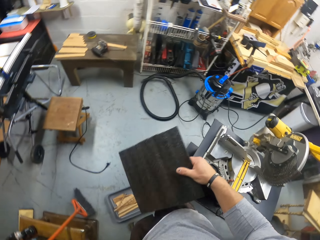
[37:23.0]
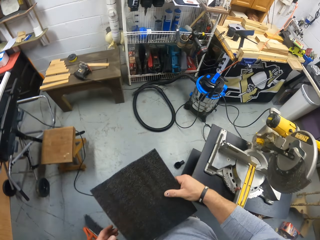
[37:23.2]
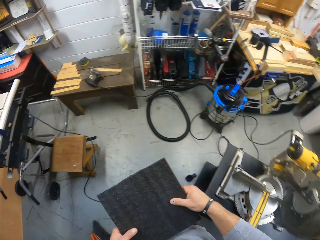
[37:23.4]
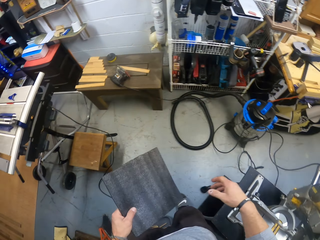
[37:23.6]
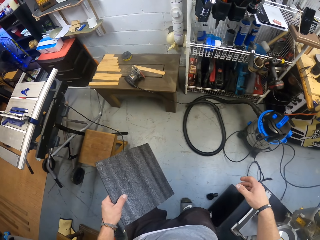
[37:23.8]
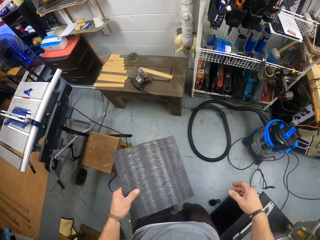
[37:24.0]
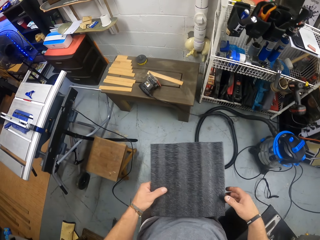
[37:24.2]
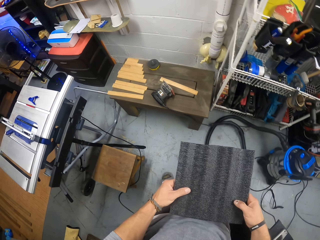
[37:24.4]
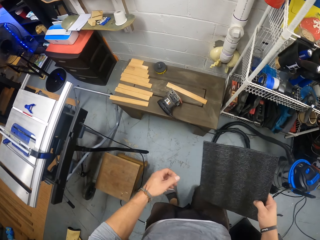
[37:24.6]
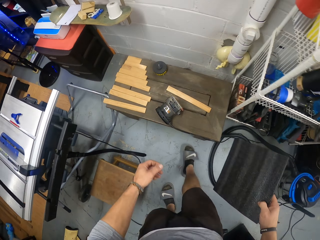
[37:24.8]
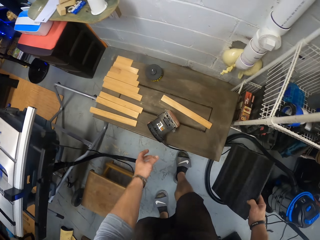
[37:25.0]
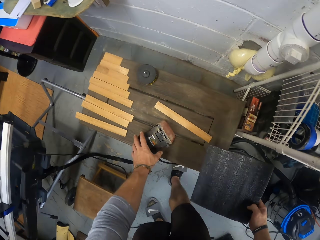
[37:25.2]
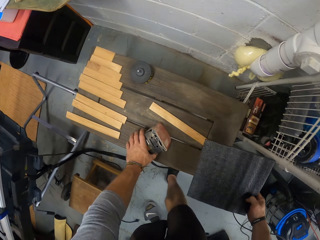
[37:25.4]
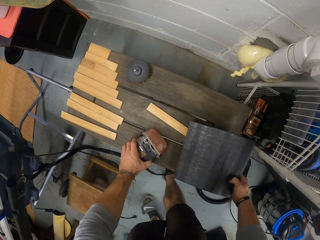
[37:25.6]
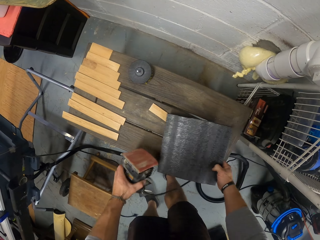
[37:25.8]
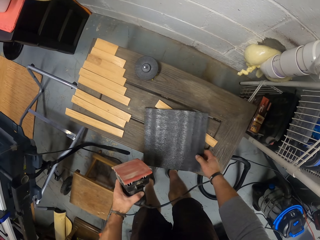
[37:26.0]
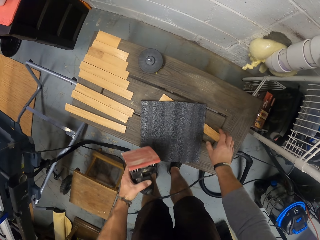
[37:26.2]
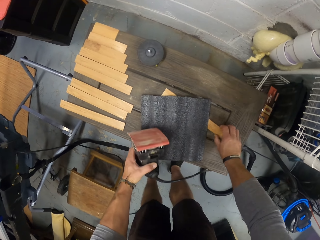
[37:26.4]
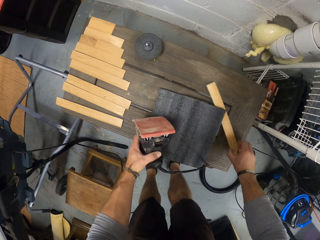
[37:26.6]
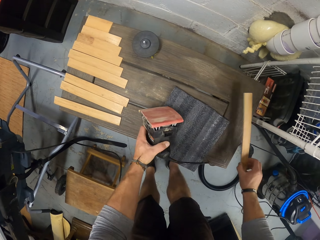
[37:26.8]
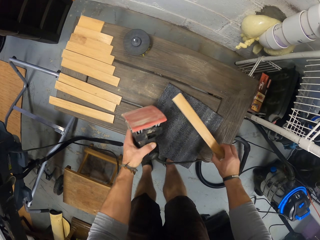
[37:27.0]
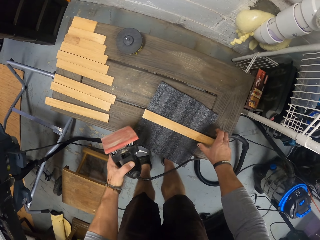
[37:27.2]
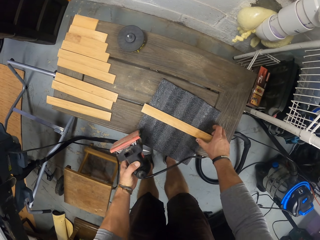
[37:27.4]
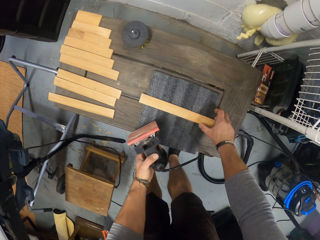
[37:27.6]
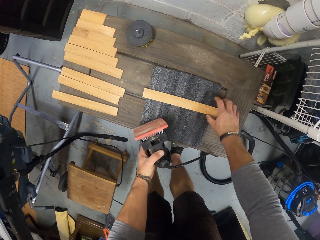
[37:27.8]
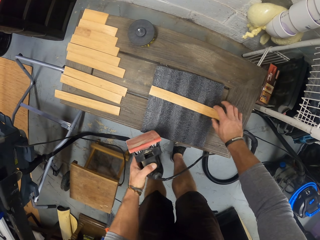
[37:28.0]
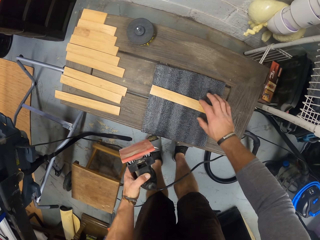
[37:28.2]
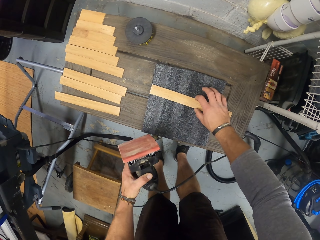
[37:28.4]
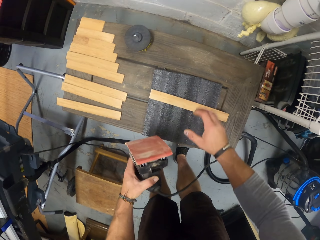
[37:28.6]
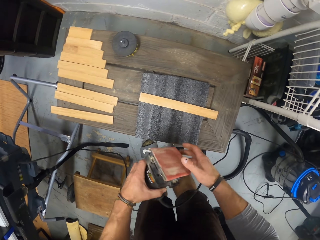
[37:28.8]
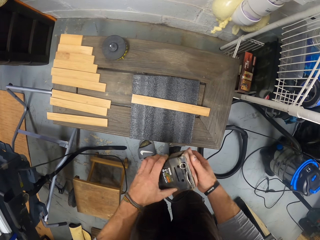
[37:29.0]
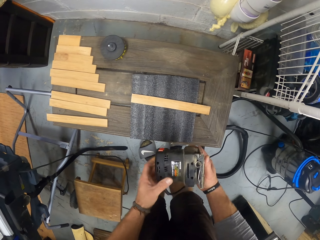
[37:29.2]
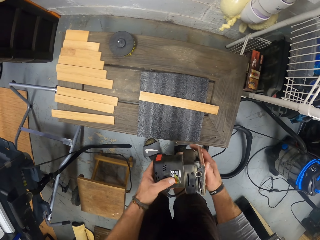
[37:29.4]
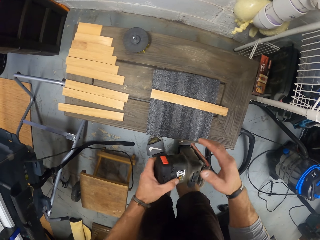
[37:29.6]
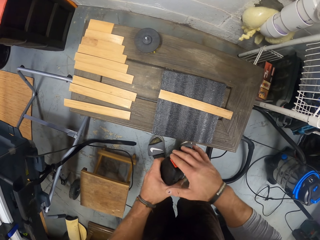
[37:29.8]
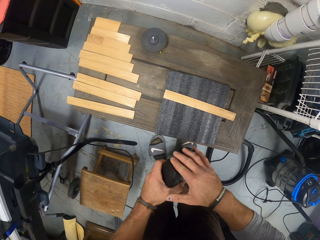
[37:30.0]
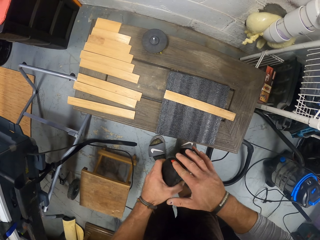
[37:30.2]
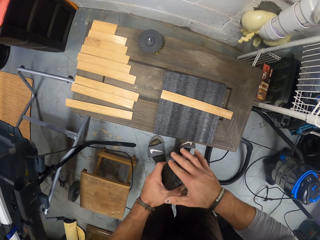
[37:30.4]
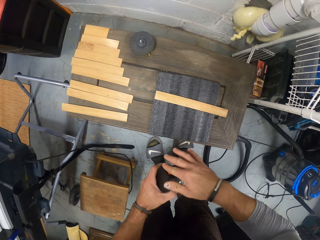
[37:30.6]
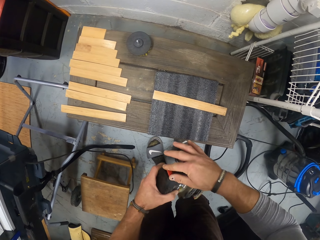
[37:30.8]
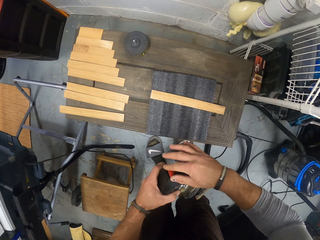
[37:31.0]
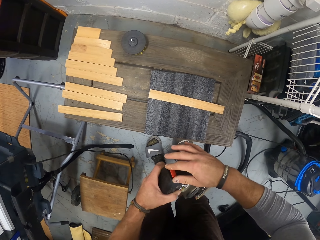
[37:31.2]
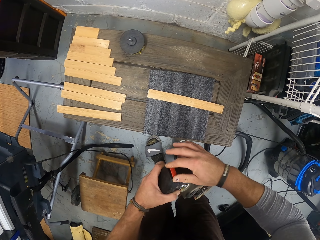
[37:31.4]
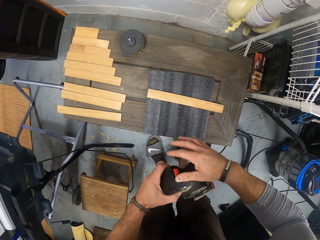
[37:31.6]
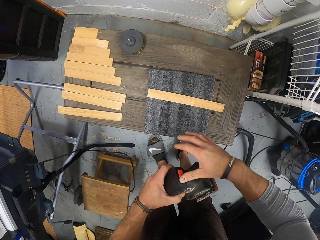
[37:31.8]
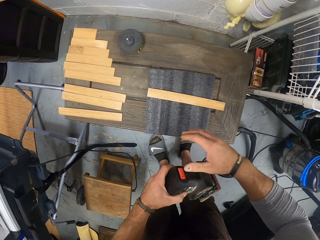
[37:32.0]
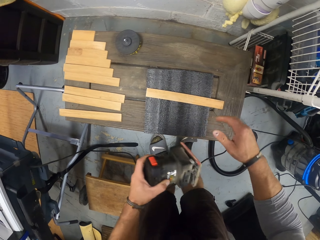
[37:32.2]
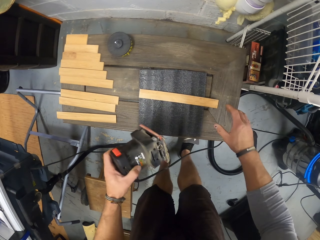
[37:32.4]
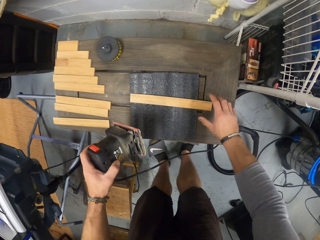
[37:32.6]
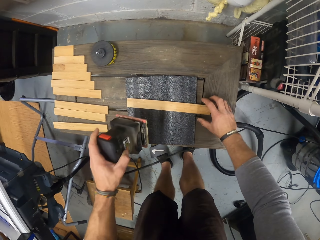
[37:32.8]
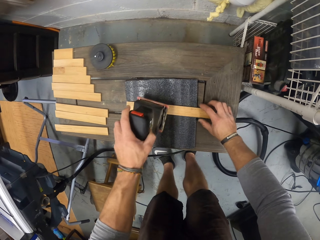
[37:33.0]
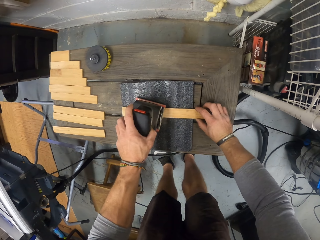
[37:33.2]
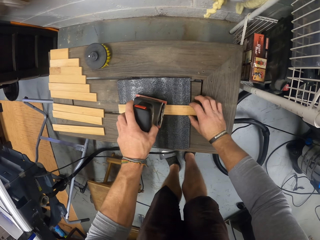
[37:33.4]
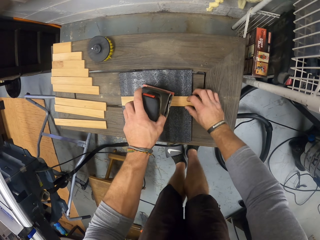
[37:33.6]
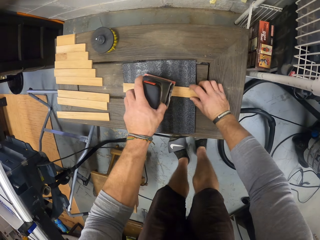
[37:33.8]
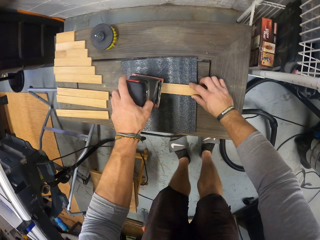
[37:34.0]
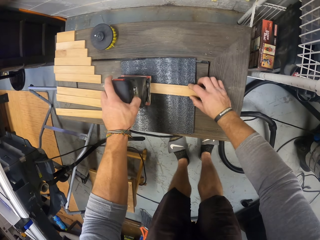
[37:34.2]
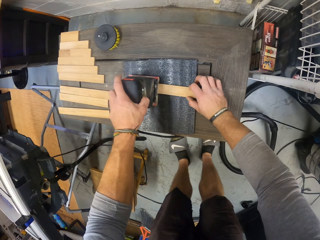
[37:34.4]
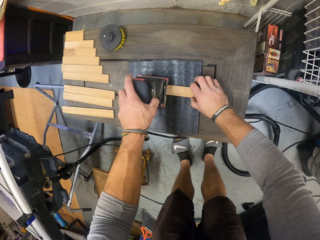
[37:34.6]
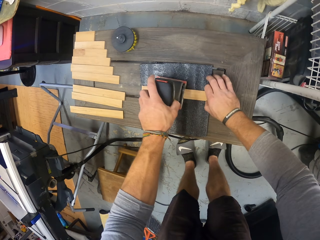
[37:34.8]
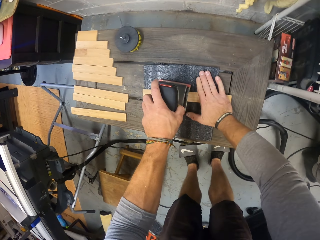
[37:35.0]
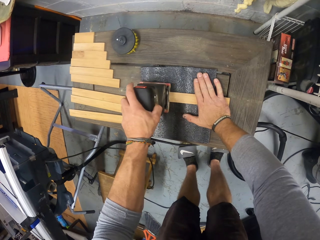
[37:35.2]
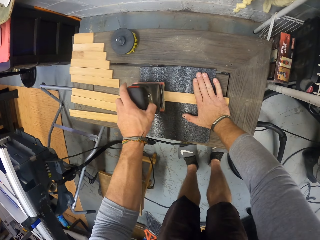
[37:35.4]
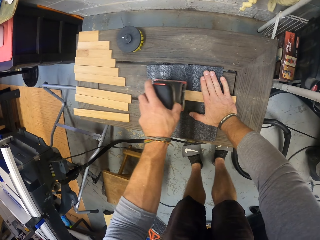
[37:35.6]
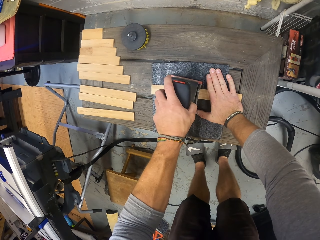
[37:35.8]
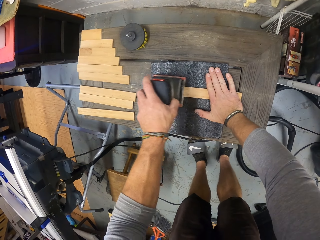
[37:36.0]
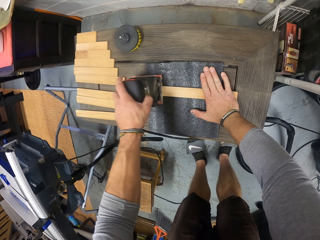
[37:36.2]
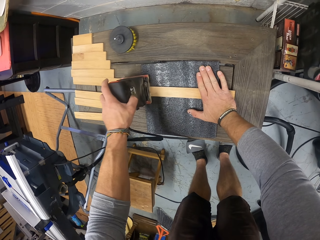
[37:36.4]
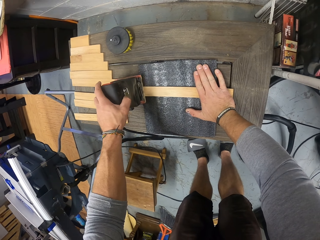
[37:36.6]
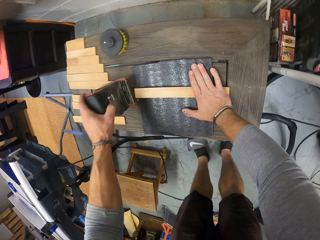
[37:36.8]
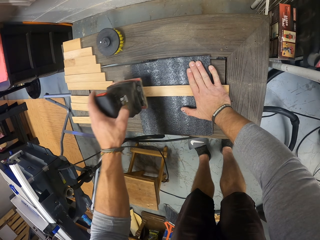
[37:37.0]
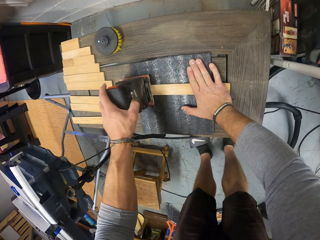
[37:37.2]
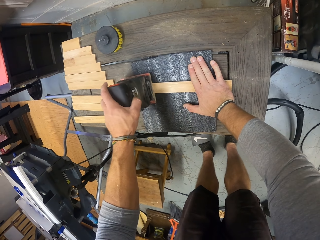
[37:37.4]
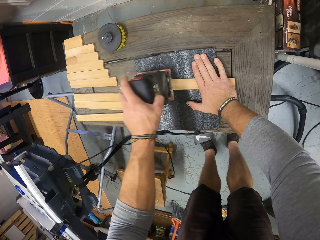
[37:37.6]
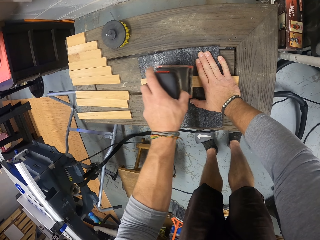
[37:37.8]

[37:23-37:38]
The camera wearer walks around. He swings the sponge paper or sand paper. He passes the sand paper from his right hand to his left hand. He passes the sand paper from his left hand to his right hand. He picks up the electric sander or sander machine from the bench with his left hand. He drops the sand paper on the bench with his right hand. He picks up the plank or piece of wood from the bench with his right hand. He places the plank on the sand paper on the bench with his right hand. He shifts the sand paper on the bench with his right hand. He holds the electric sander with his hands. He operates the electric sander in his left hand with his right hand. He turns on the sander machine. He holds the plank on the sand paper on the bench with his right hand. He places the sander machine on the wood. He files the plank with the electric sander in his left hand.

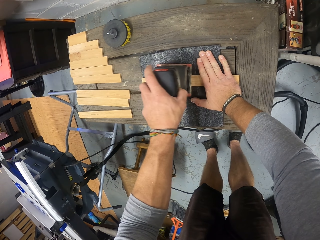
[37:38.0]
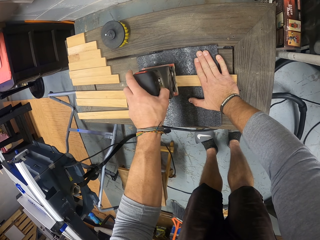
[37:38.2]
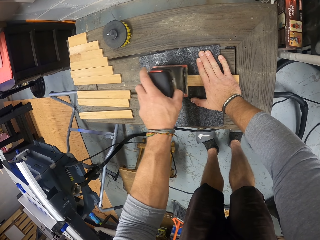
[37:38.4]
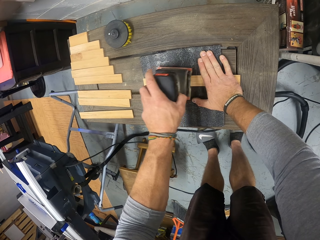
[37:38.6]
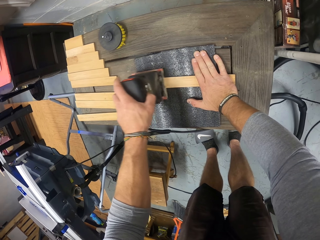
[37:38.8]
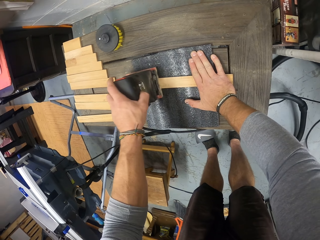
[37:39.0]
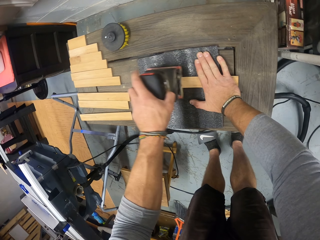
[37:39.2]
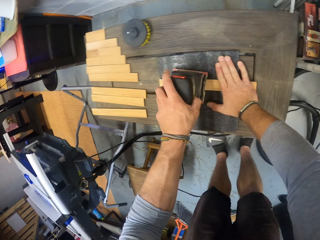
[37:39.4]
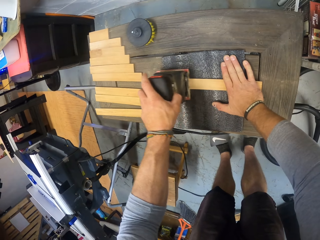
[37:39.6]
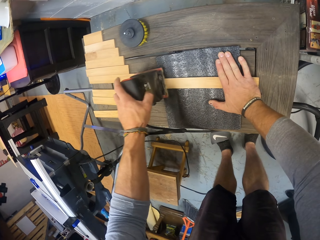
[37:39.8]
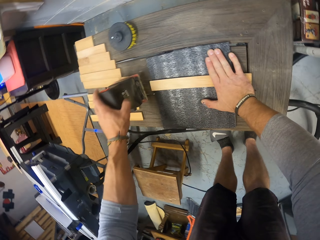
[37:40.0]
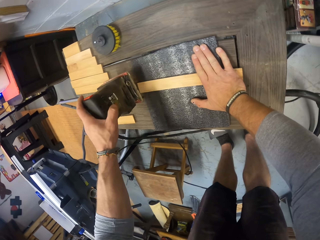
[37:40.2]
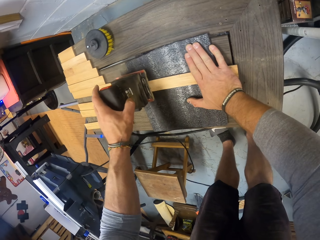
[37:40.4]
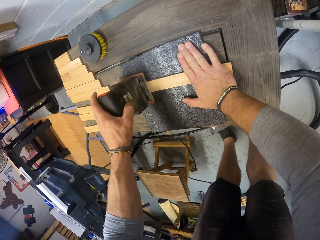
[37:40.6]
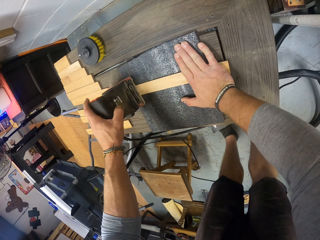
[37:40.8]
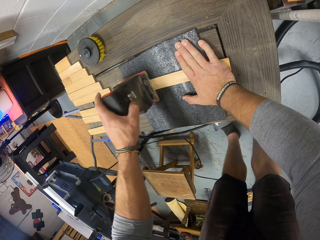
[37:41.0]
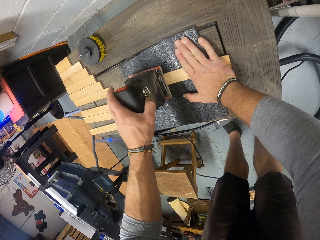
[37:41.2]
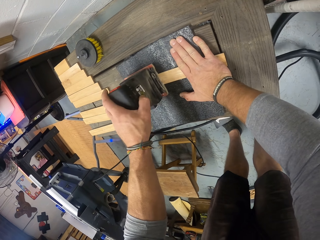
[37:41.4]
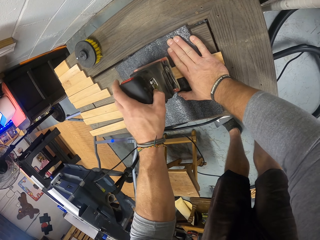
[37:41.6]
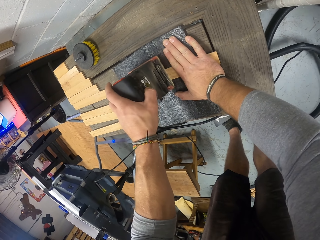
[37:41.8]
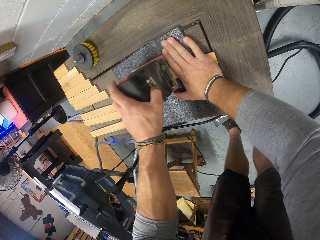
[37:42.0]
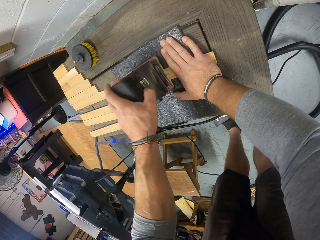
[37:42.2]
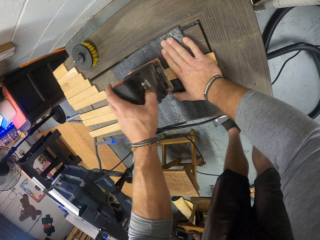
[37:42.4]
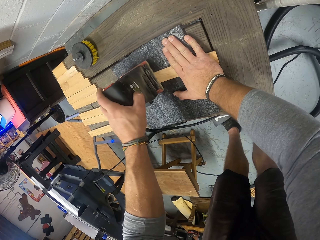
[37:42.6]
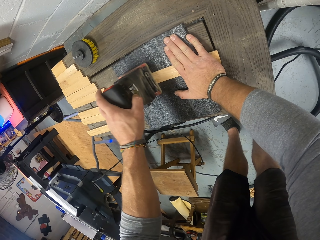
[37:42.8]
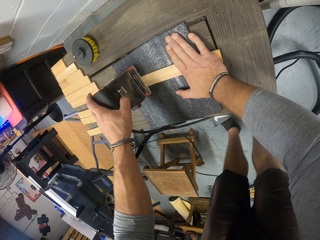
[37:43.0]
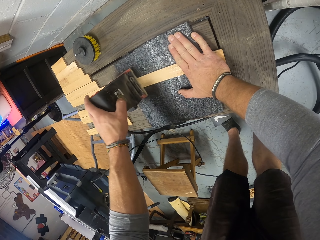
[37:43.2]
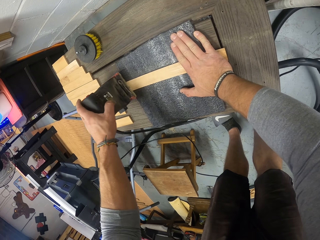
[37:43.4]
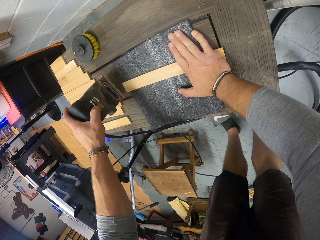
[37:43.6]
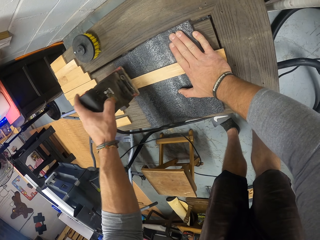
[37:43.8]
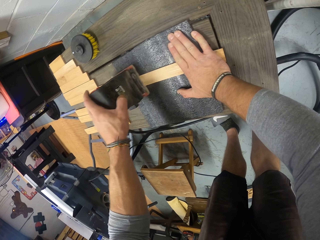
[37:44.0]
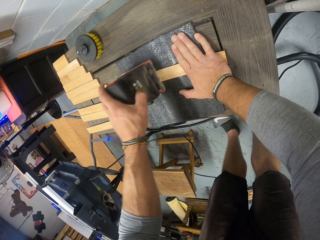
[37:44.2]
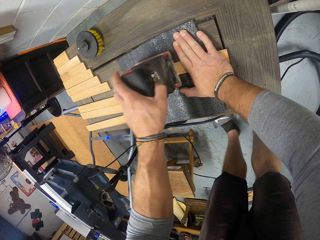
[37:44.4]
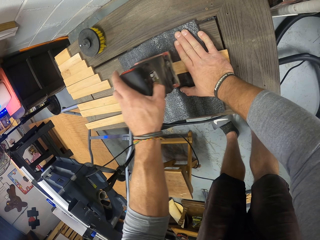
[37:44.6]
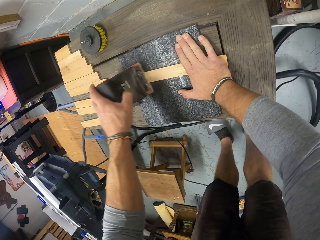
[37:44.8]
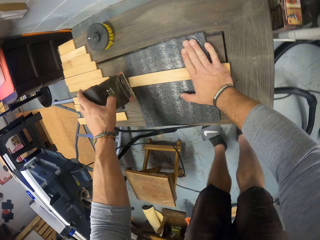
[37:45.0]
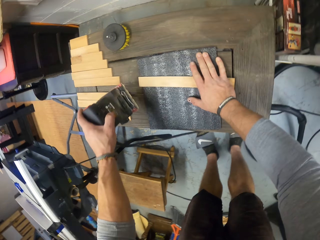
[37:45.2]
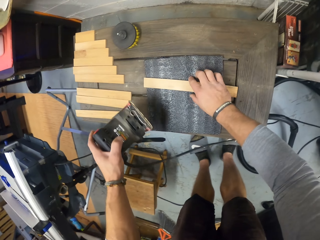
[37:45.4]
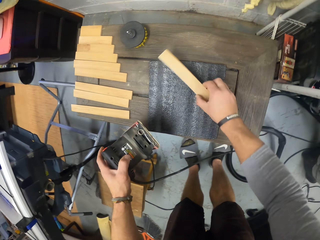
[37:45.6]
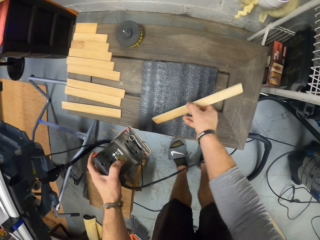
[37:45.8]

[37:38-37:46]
The camera wearer picks up the plank from the sand paper on the bench with his right hand. He turns the plank with his right hand.
